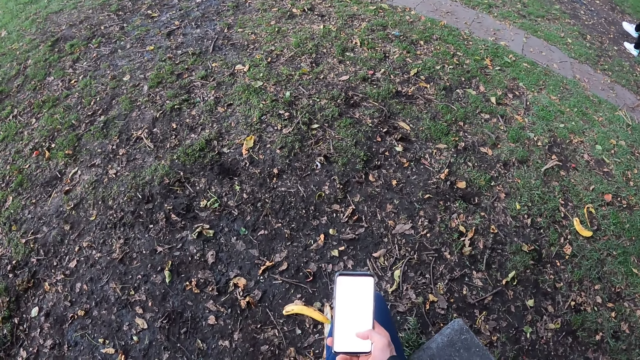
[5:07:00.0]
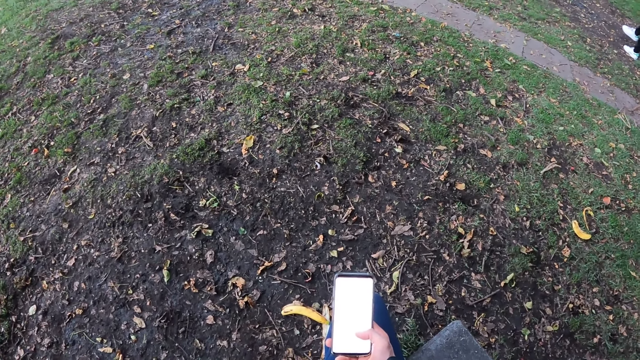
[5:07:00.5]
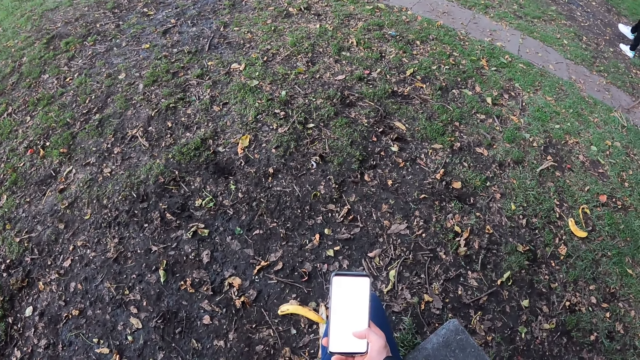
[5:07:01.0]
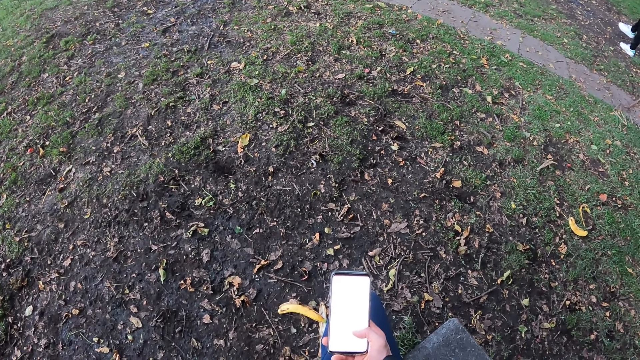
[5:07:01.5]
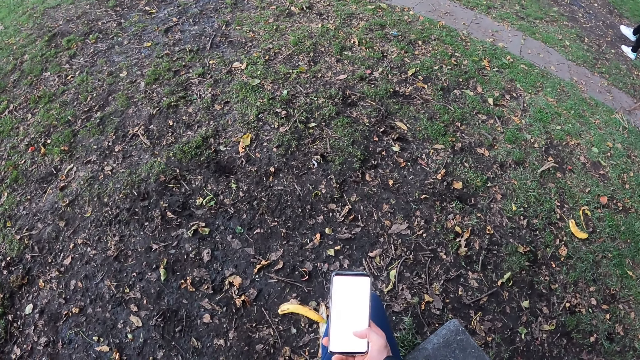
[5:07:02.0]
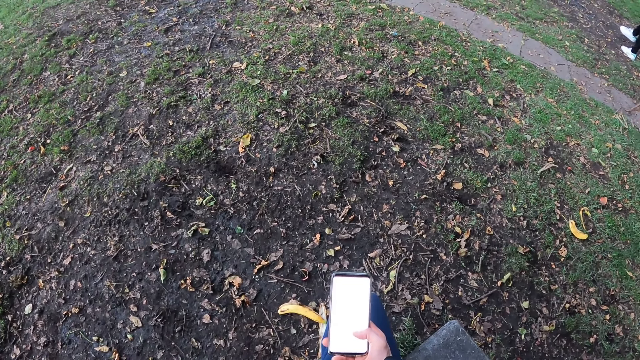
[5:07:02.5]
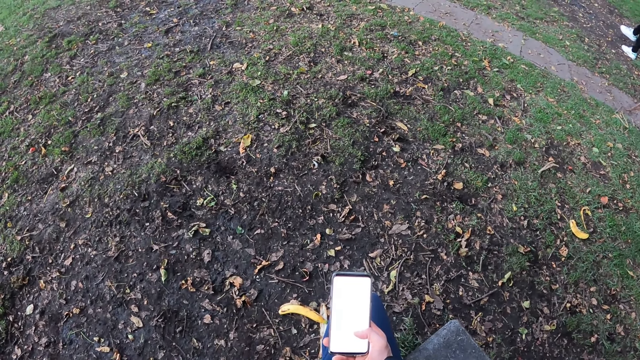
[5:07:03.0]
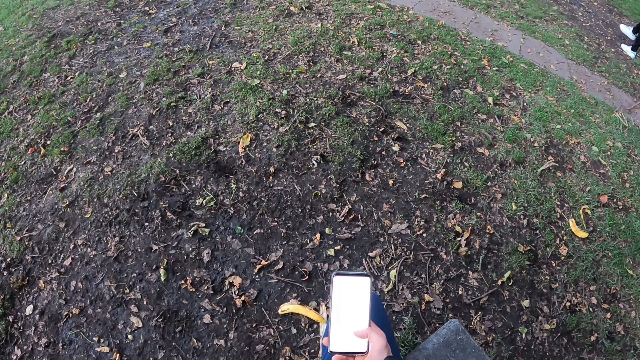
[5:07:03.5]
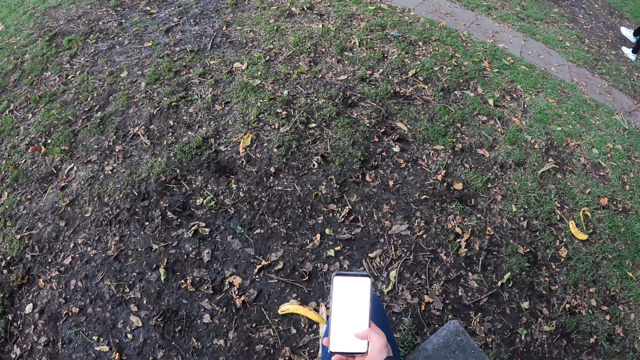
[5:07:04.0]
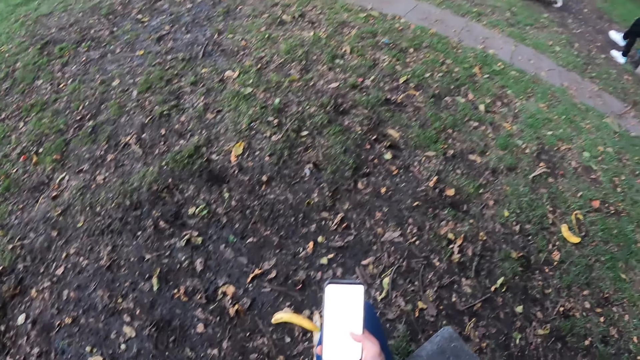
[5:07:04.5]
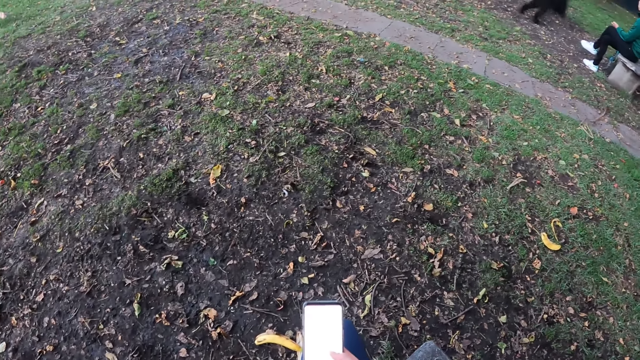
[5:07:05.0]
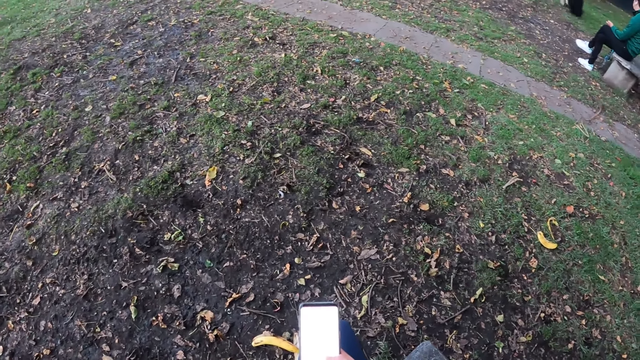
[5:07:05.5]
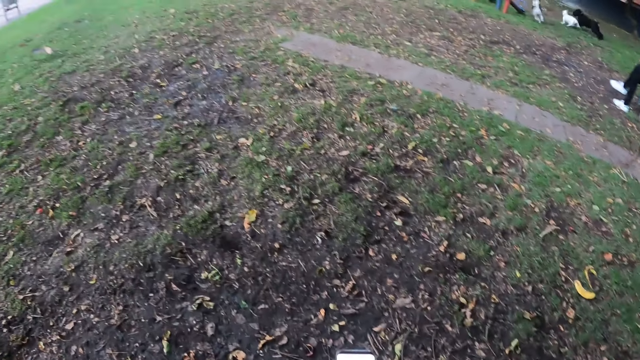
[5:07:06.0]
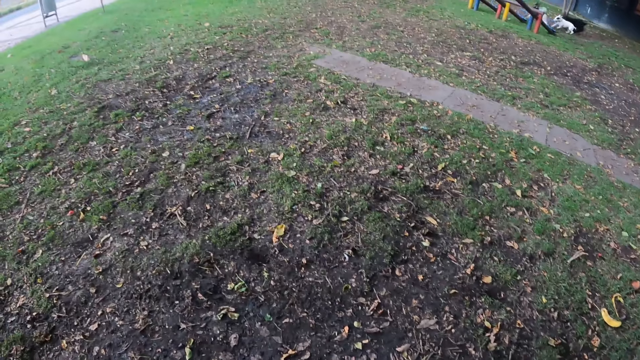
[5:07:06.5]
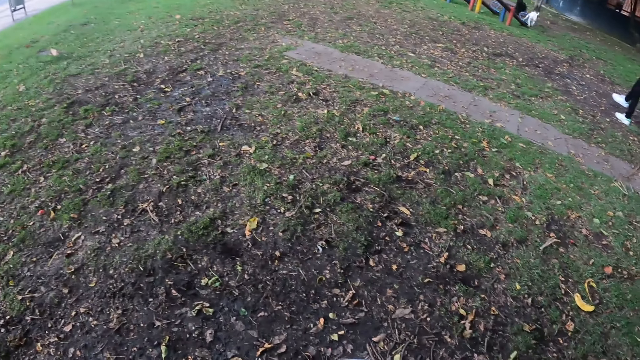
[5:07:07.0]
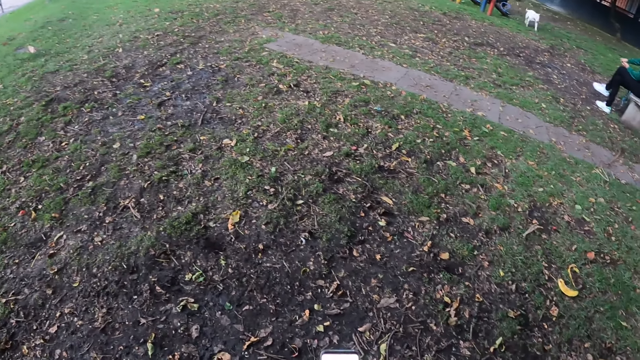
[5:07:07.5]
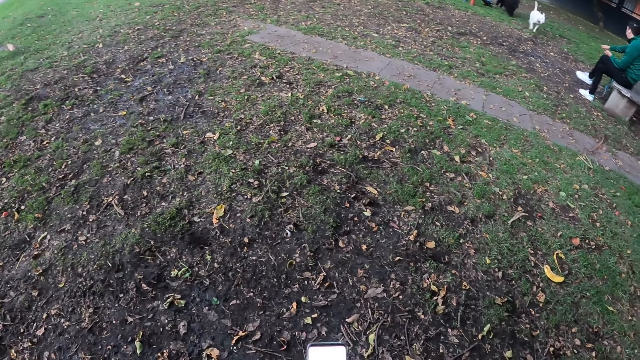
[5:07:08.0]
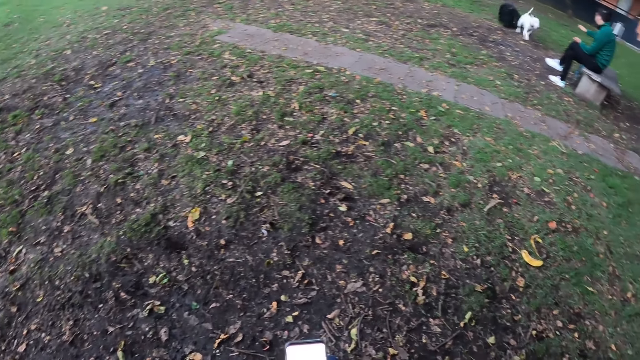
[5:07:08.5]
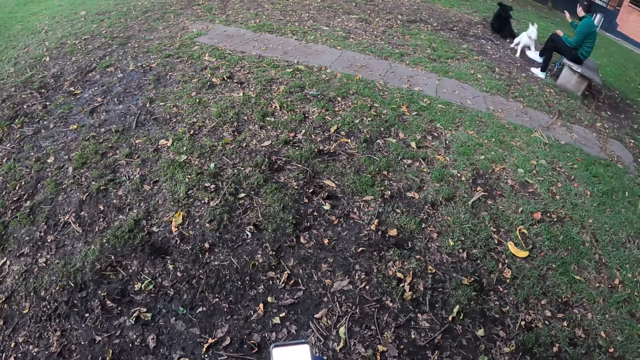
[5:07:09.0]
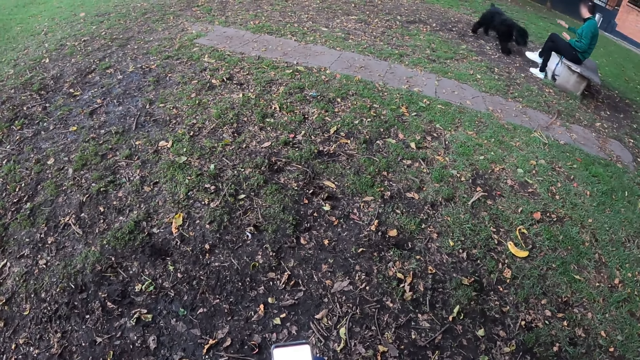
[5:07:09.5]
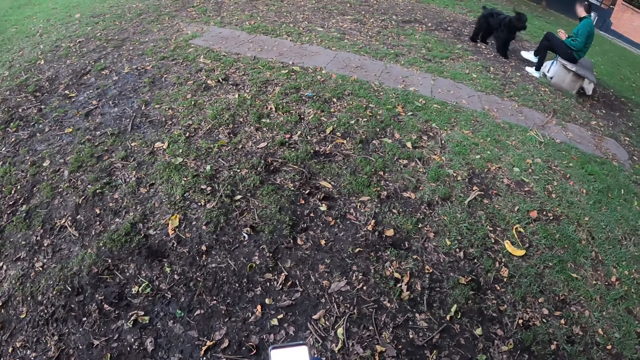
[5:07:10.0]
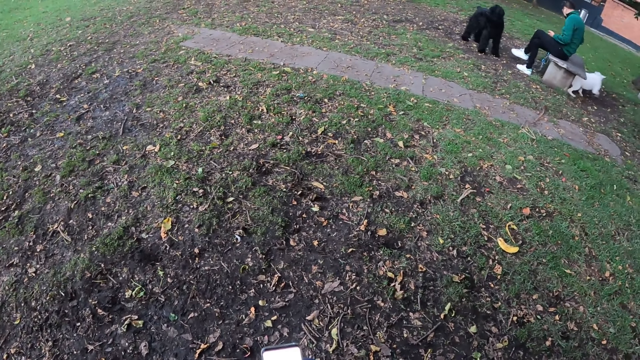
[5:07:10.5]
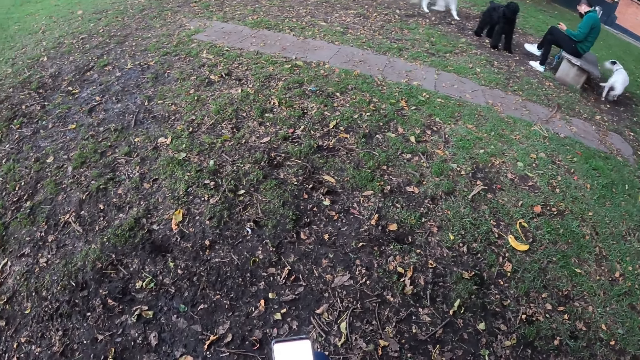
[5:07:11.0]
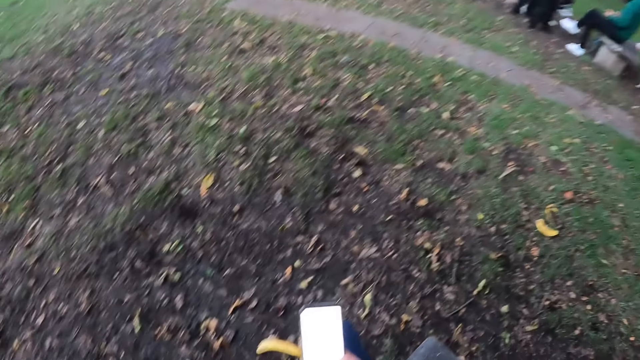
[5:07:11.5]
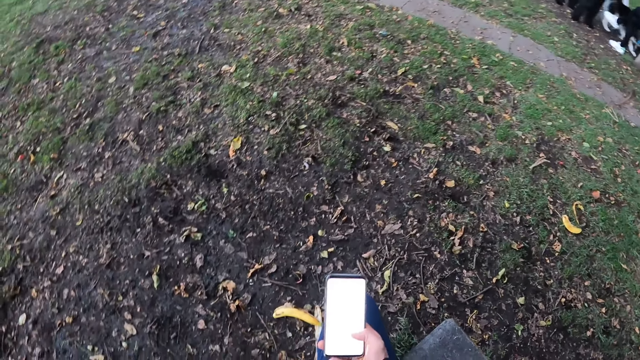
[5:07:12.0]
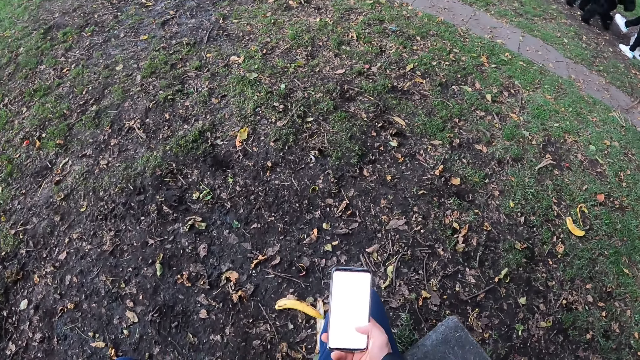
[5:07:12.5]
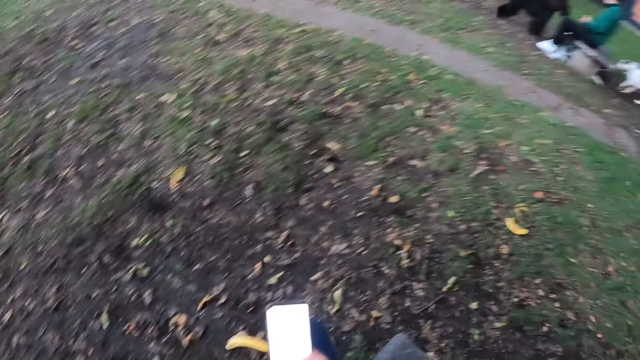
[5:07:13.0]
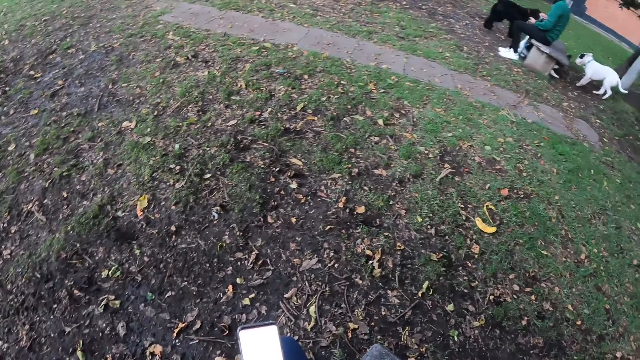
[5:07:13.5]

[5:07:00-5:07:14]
A dog plays with another dog and a third dog. The camera wearer looks at the dogs. The first dog and the third dog run towards the man. The first dog and the third dog interact with the man. The second dog runs towards the man.

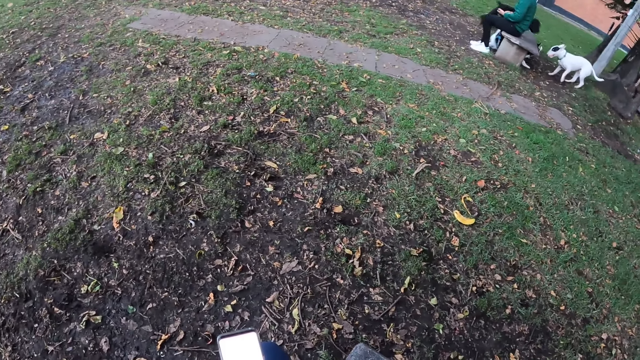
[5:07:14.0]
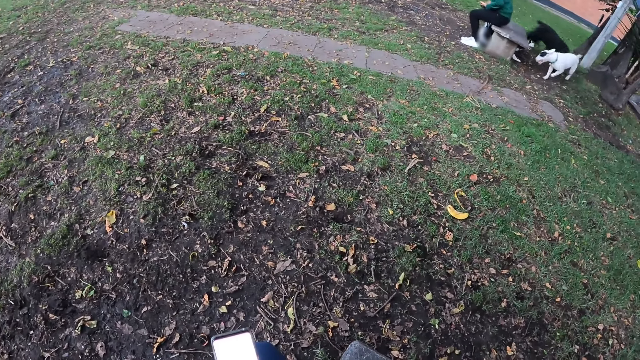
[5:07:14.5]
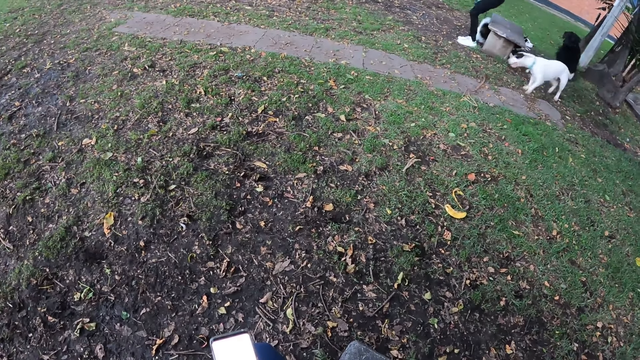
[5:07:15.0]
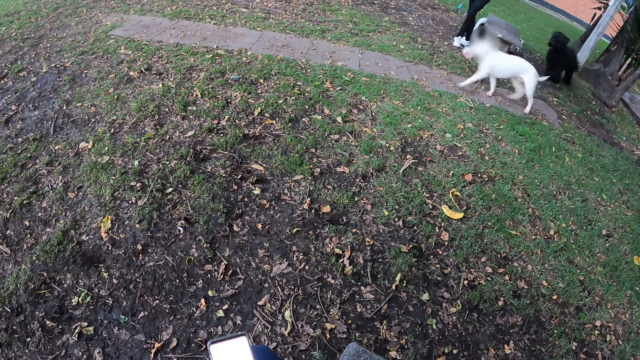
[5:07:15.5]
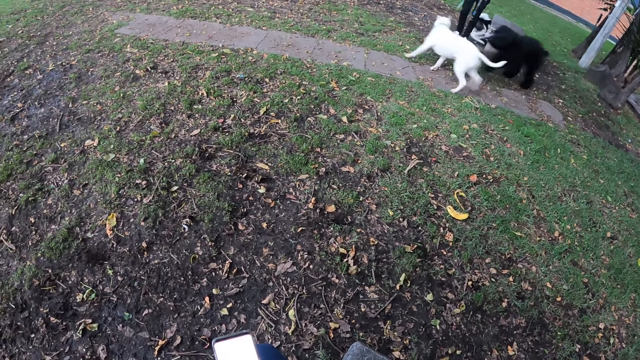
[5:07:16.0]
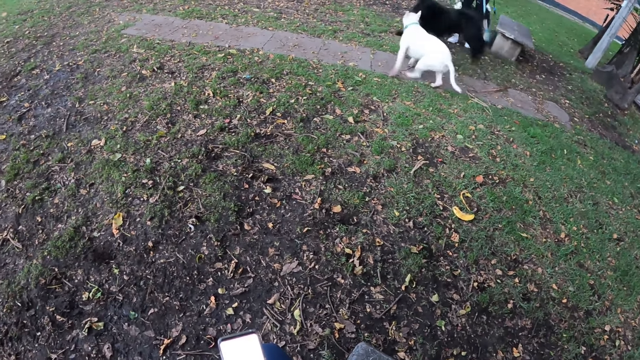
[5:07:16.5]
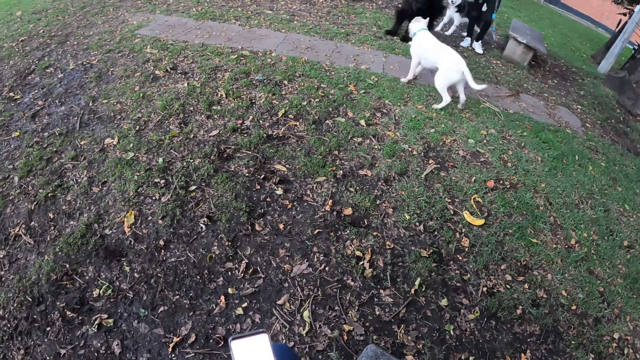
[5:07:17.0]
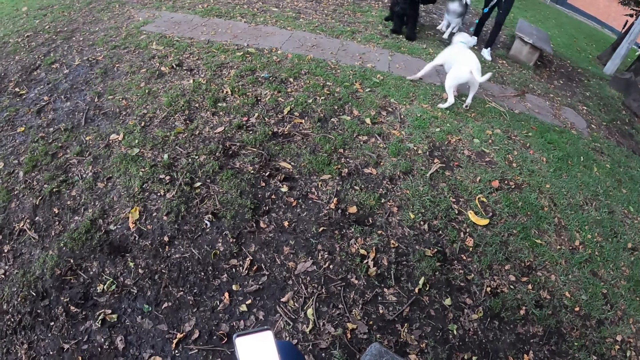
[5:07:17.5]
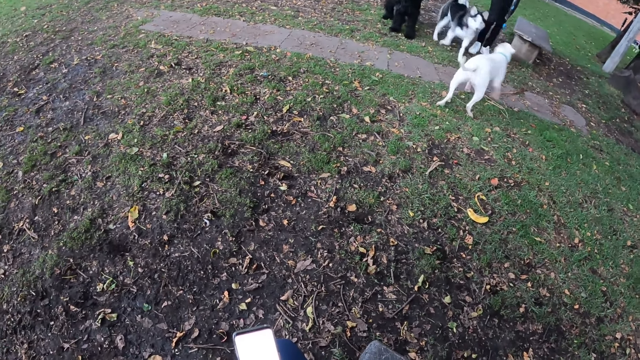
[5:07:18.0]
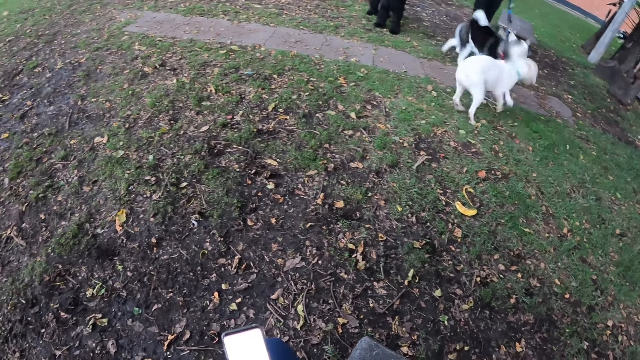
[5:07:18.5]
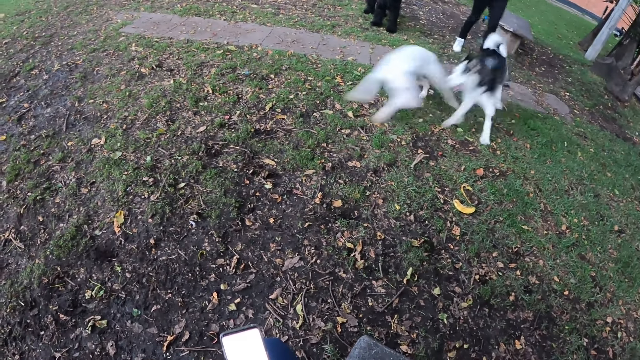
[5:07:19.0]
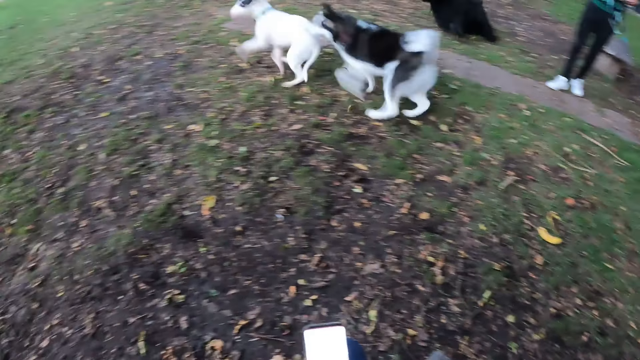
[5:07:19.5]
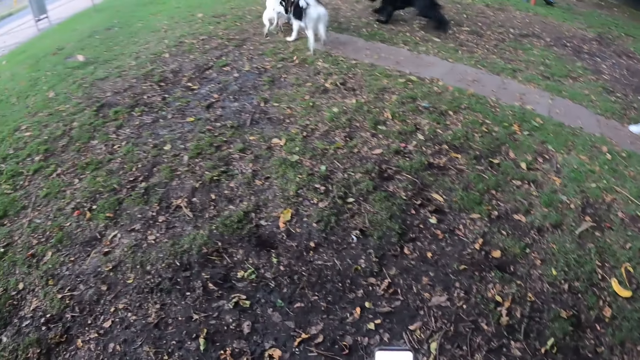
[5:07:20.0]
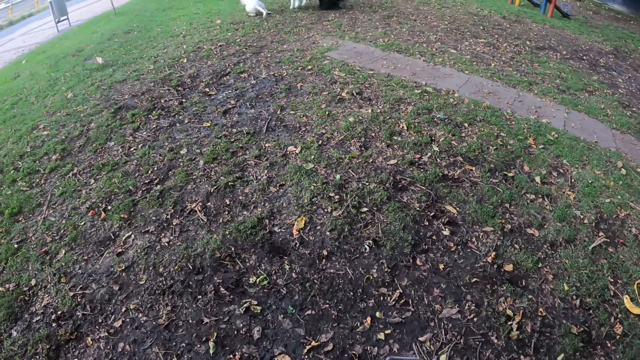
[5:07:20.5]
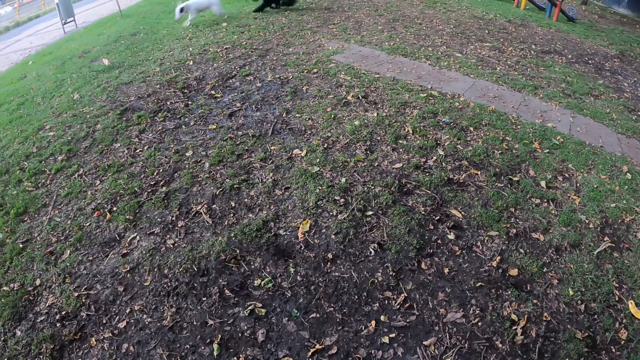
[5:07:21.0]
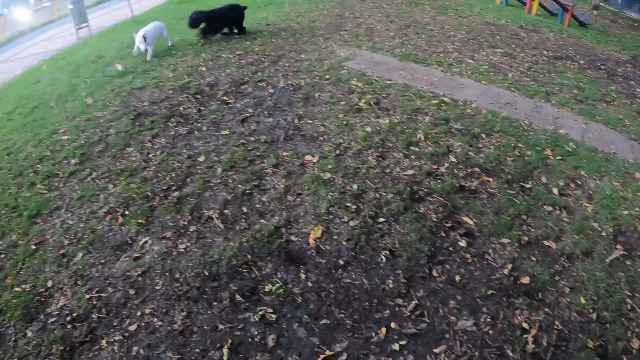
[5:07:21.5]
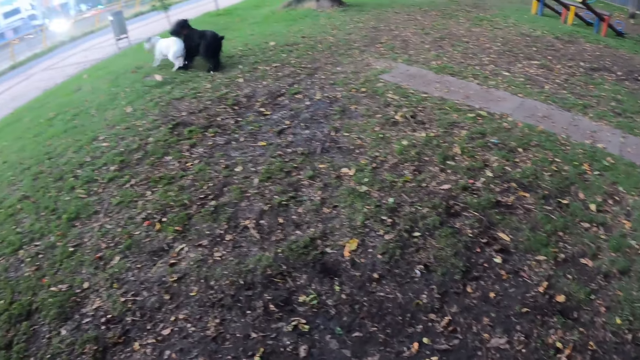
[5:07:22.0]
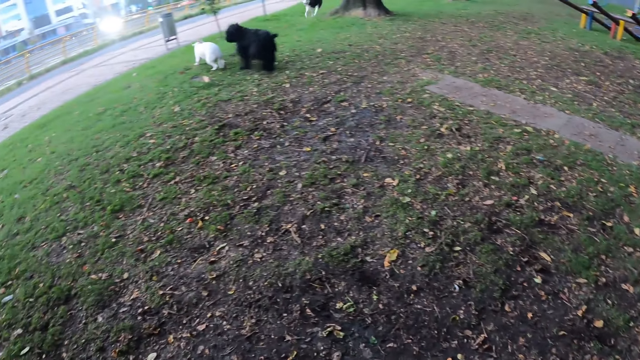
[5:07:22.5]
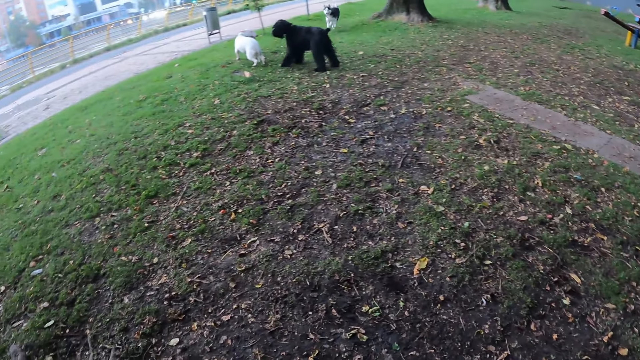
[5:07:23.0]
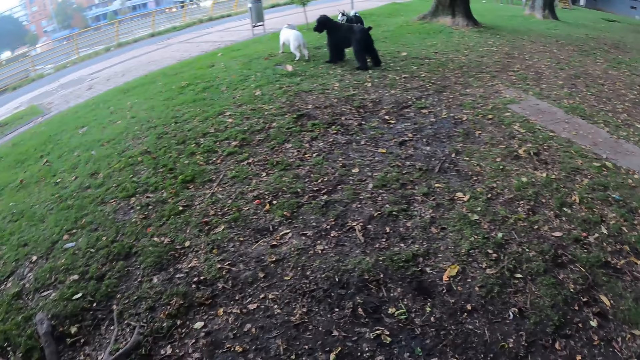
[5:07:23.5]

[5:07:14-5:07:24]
The man stands from a concrete pavement. A dog plays with another dog and a third dog.
